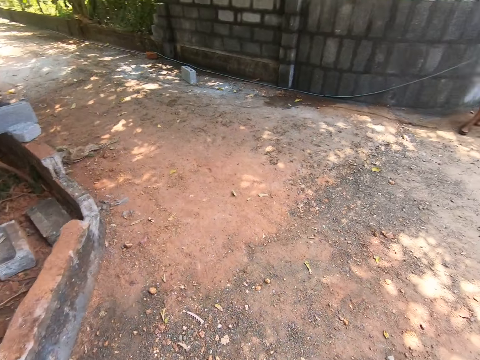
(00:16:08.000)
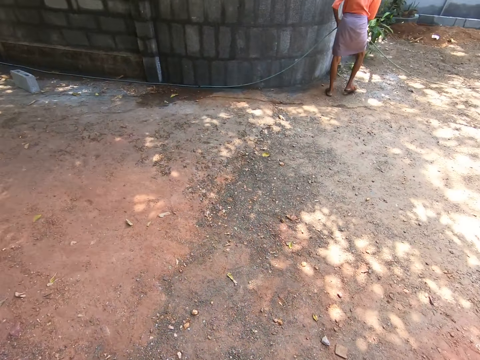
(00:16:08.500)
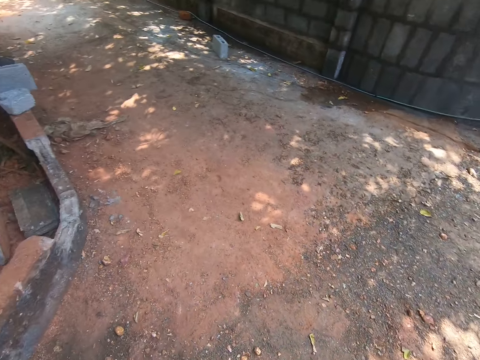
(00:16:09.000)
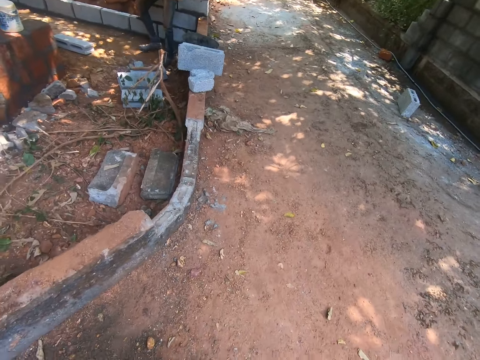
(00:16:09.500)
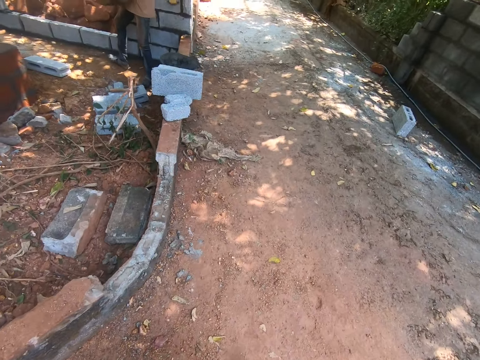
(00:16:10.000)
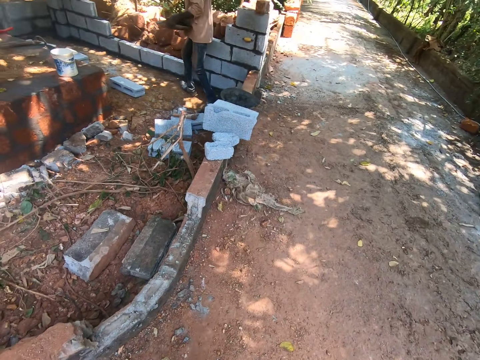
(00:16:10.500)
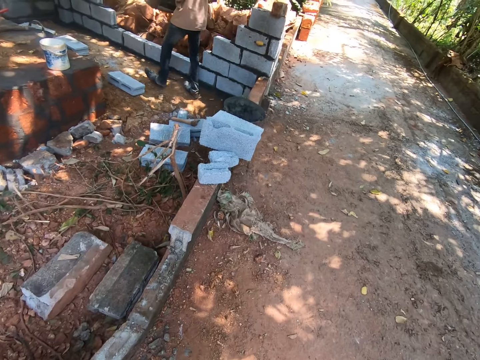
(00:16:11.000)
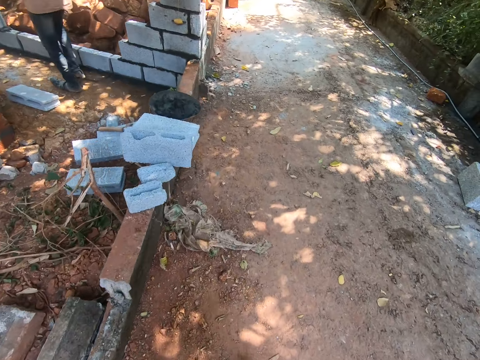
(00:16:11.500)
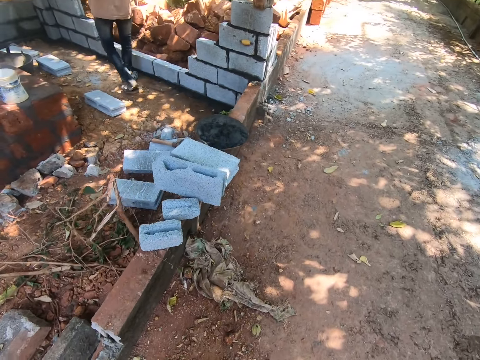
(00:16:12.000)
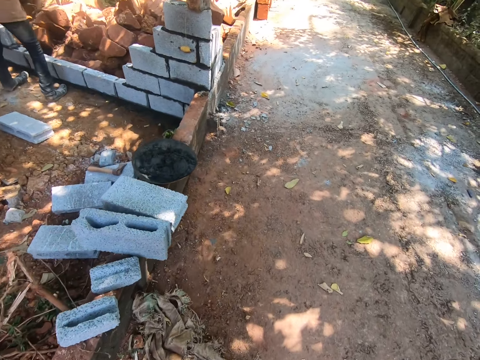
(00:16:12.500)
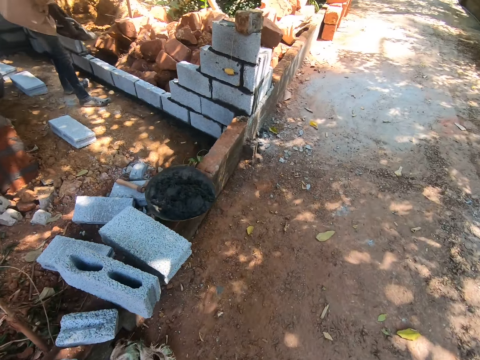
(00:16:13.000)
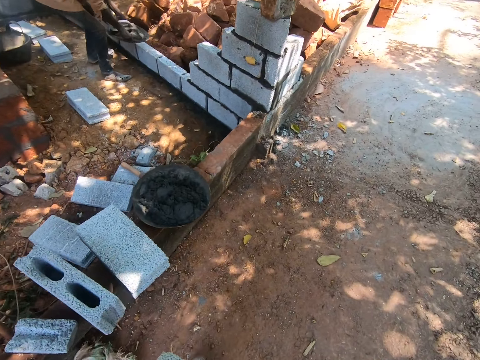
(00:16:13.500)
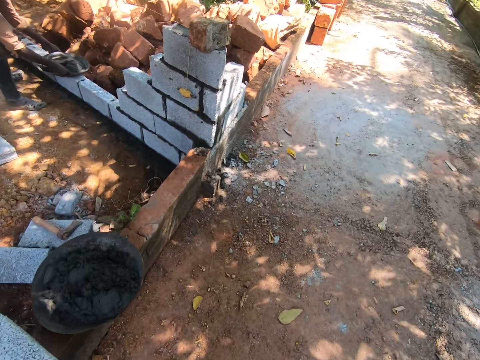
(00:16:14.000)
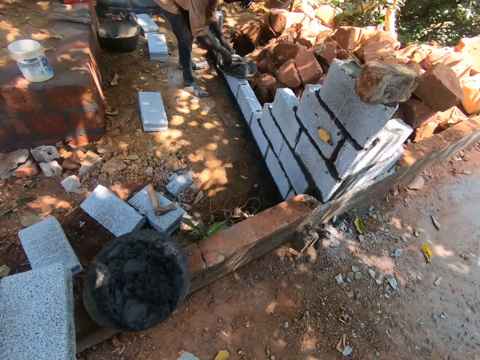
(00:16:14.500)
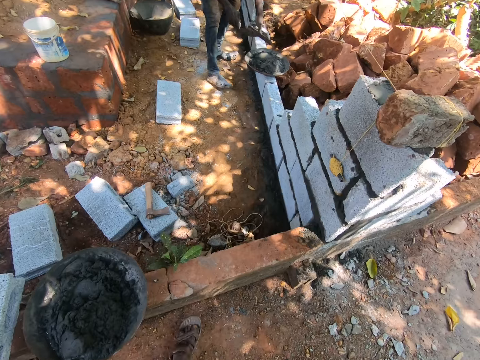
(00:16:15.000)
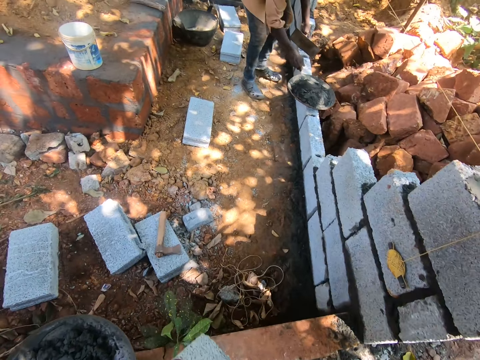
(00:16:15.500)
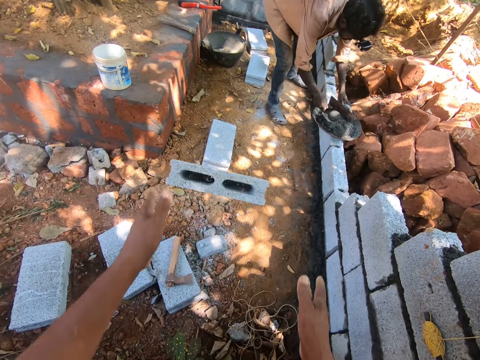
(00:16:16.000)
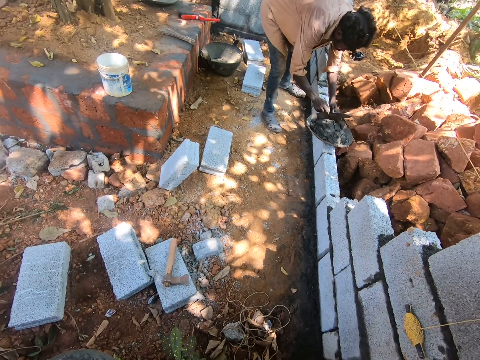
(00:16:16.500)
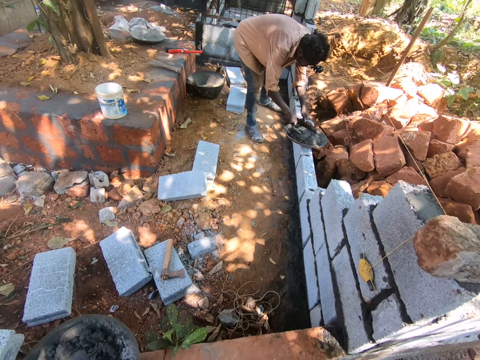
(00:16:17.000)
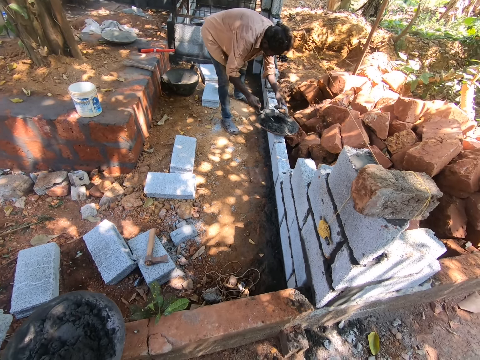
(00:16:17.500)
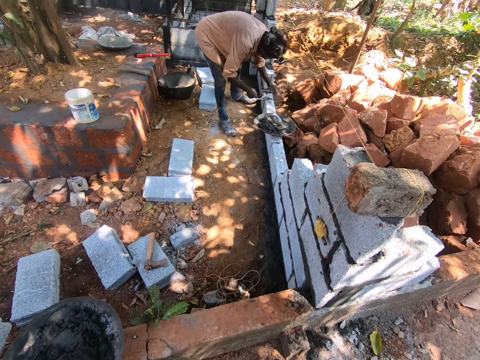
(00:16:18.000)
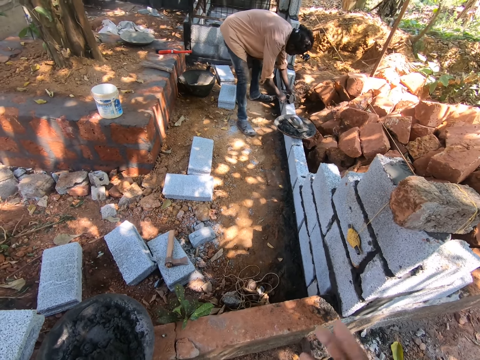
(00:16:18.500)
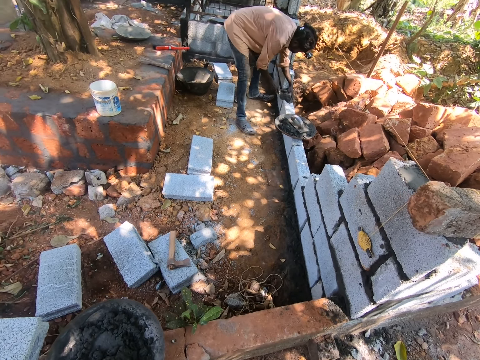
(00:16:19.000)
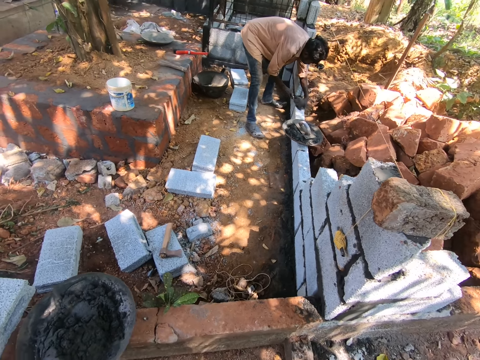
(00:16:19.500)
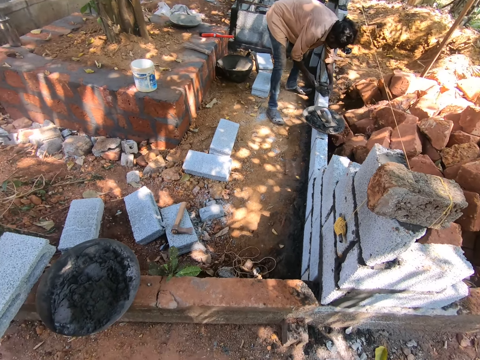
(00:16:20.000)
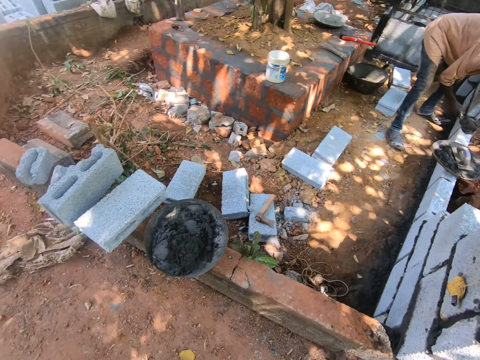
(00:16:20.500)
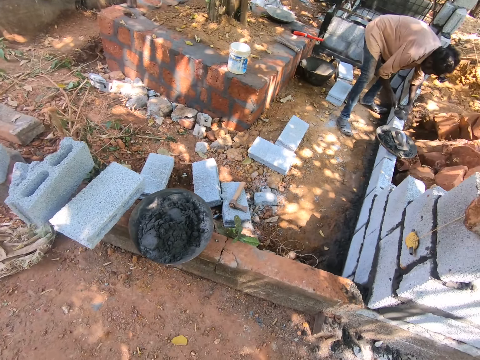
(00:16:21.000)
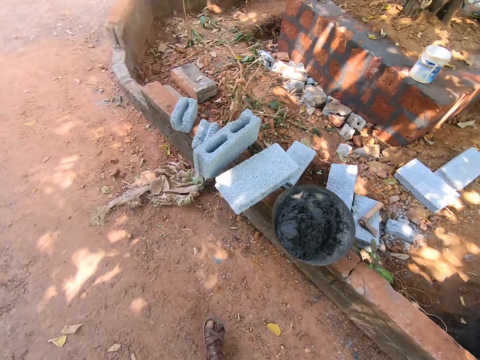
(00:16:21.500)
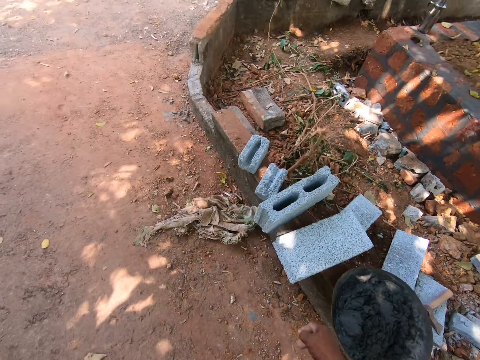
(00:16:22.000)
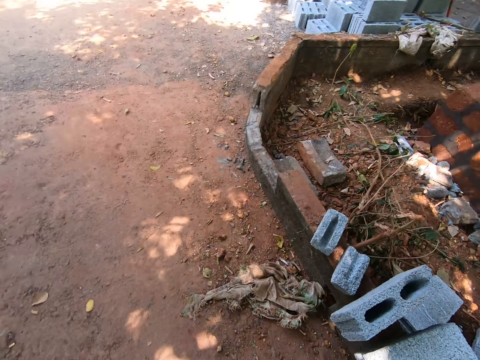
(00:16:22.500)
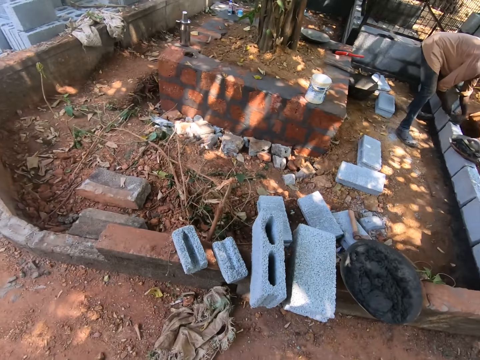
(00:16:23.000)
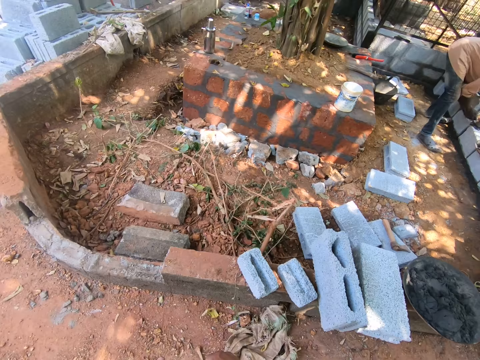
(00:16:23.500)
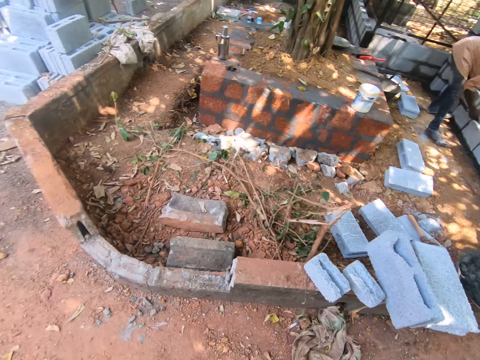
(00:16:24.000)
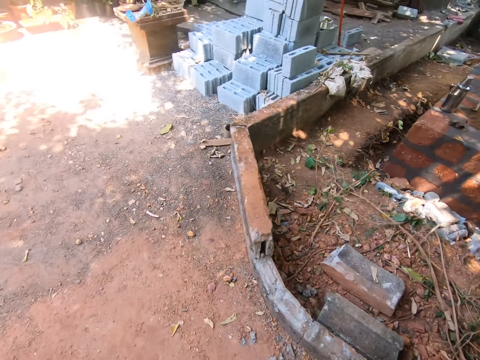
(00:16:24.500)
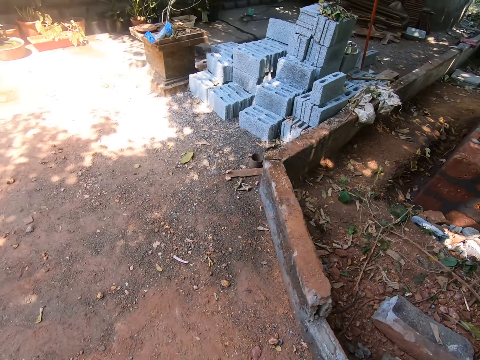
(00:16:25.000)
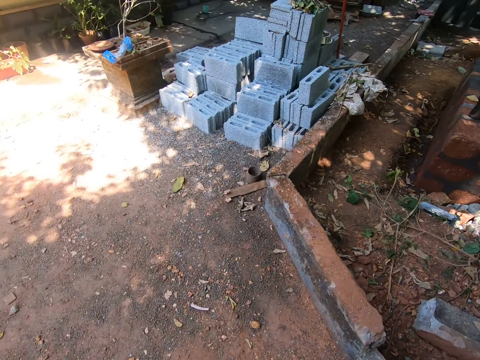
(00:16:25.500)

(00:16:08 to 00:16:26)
Another man drags the hose on the floor with his hands. The camera wearer walks. The other man carries the mortar pan with his hands. He drops the mortar pan on a concrete fence cast with his hands. He mixes the concrete mix in the mortar pan with the gauging trowel in his right hand against a hawk in his left hand. The camera wearer drops the concrete block on the ground with his hands. The other man packs the concrete mix in the mortar pan with the gauging trowel in his right hand. He drops the hawk in the concrete mix in the mortar pan with his left hand. The camera wearer looks around. The other man pours the concrete mix on the concrete fence casting with the gauging trowel in his right hand. He levels the concrete mix on the concrete fence casting with the gauging trowel in his right hand. The camera wearer walks over to the stack of concrete blocks.

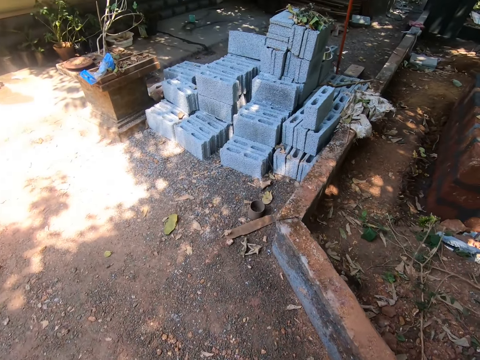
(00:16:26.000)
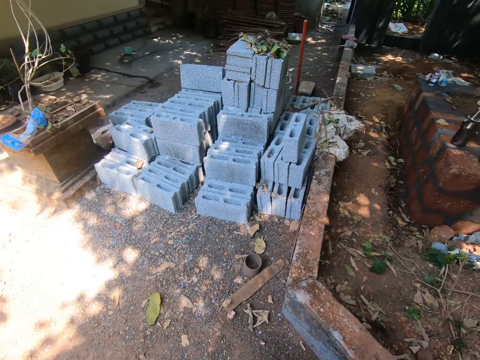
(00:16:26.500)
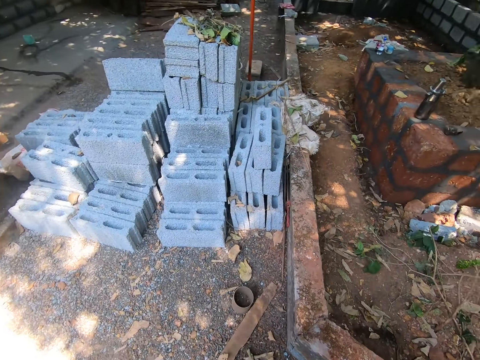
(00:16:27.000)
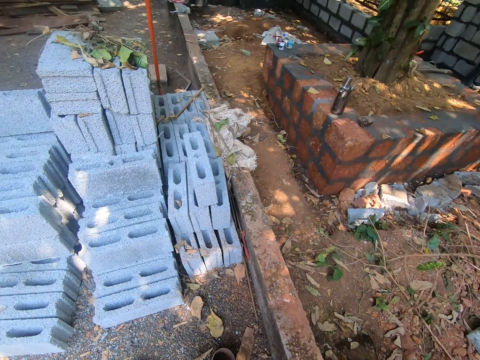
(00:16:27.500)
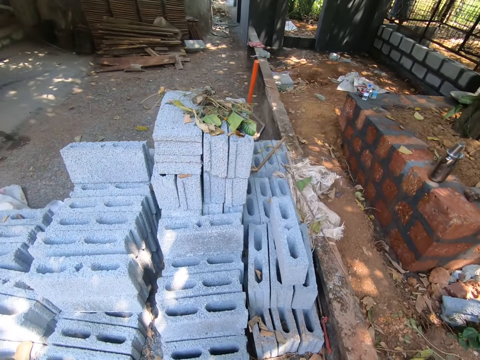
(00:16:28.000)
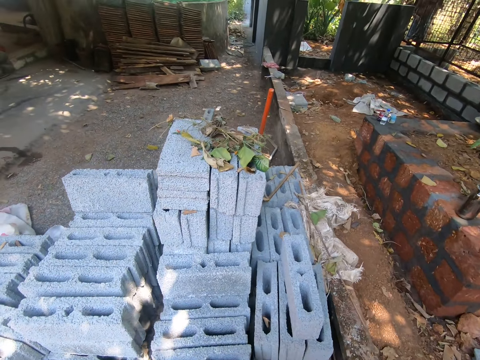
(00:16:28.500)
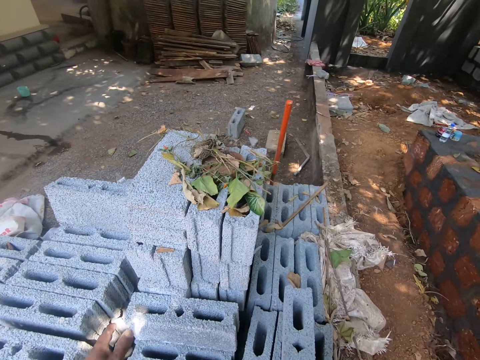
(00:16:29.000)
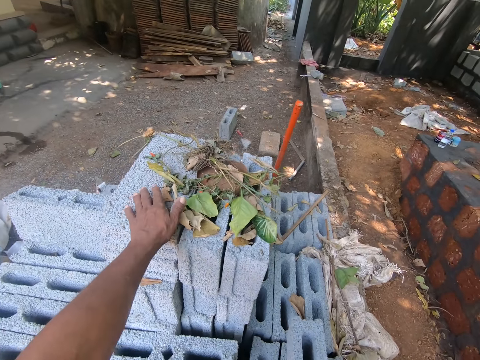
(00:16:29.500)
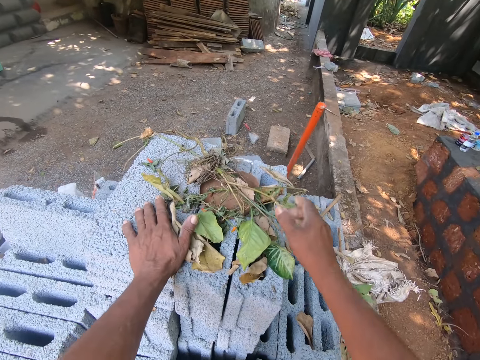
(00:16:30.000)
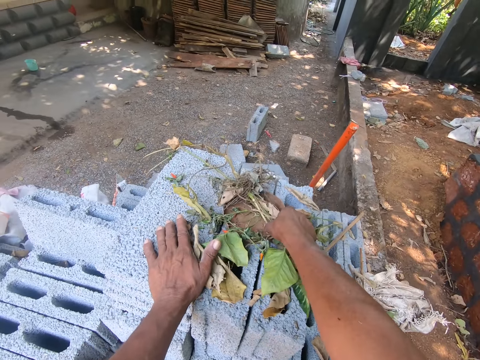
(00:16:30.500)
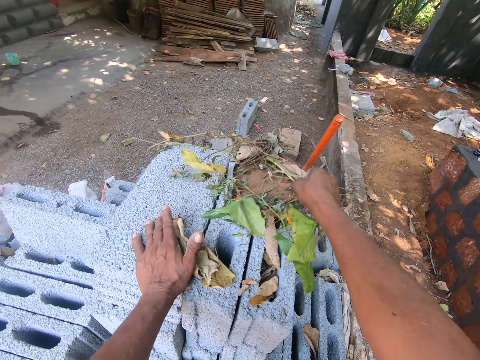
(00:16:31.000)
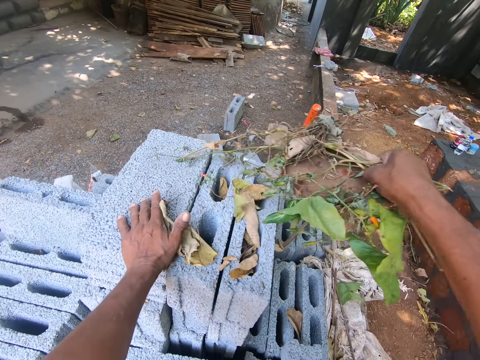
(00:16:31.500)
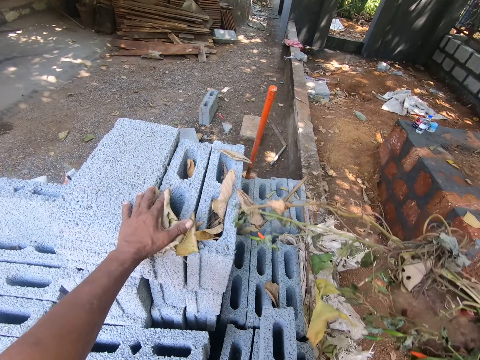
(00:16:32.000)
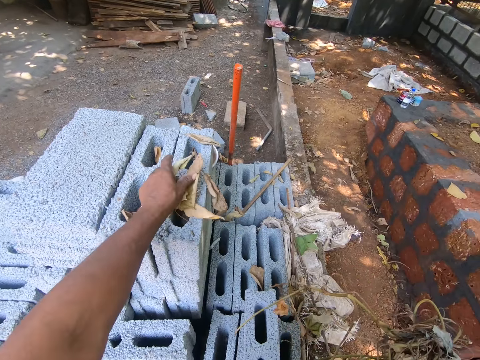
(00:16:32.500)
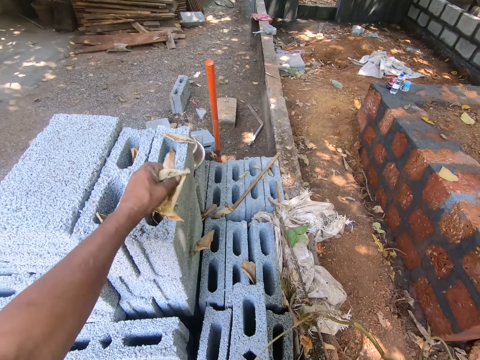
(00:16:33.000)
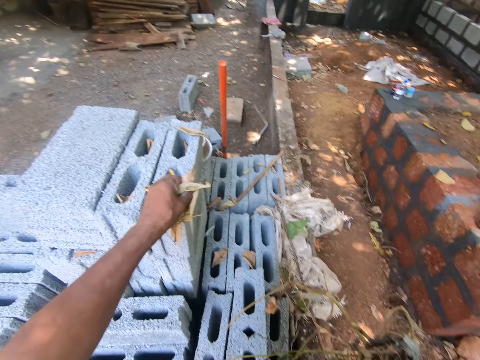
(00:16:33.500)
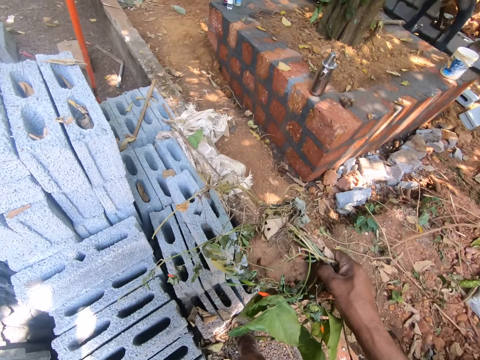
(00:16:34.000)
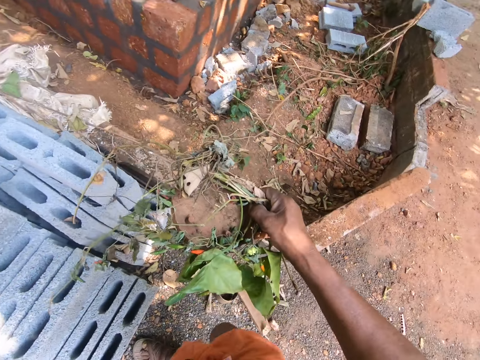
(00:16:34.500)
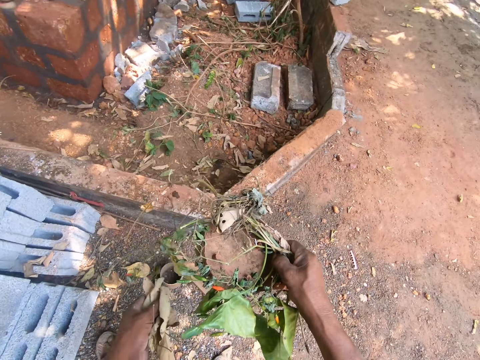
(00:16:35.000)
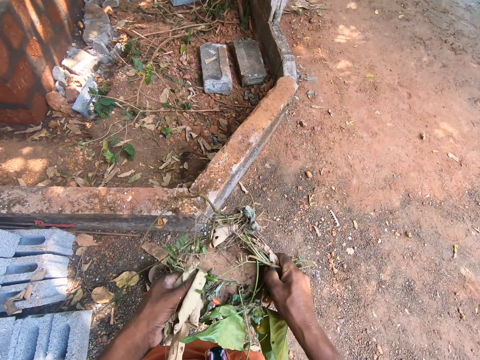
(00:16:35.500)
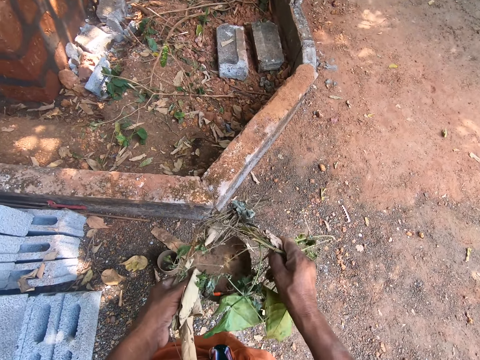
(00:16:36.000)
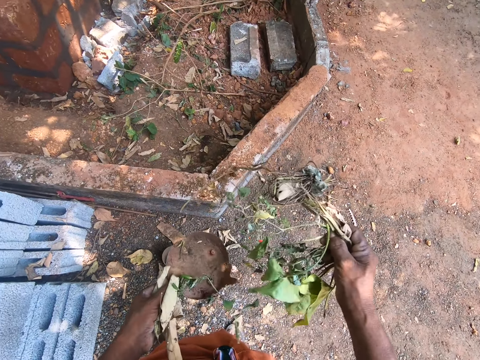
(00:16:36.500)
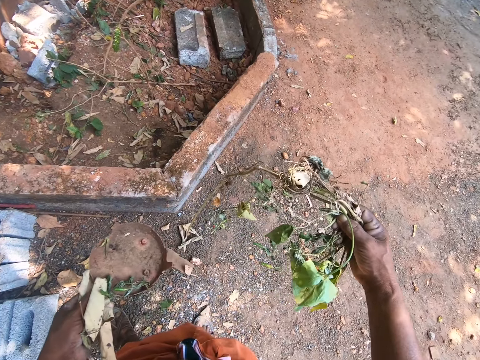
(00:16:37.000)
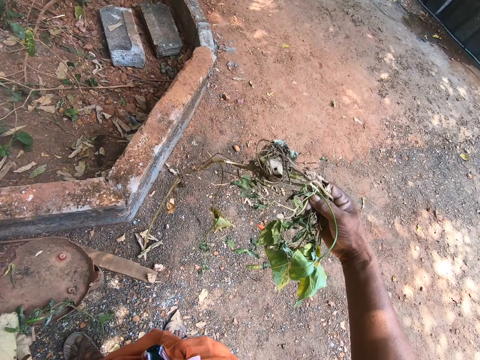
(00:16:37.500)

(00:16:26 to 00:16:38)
The camera wearer places his left hand on the concrete block on the stack of concrete blocks. He holds dry leaves. He picks up some dried plants on the stack of concrete blocks with his right hand. He takes a bowl with dry leaves. He picks up some dried plants on the stack of concrete blocks with his left hand. He turns around. He takes a rusted metal pan in his right hand with his left hand. He takes dry leaves from the bowl.
